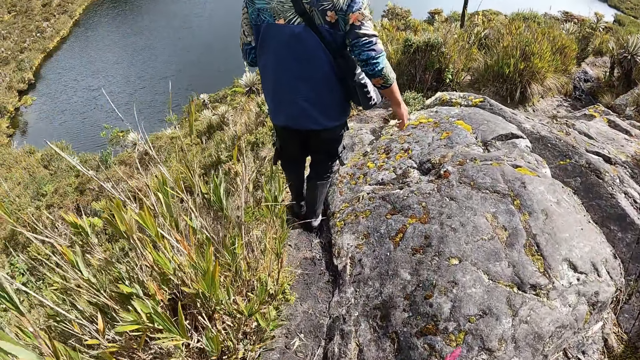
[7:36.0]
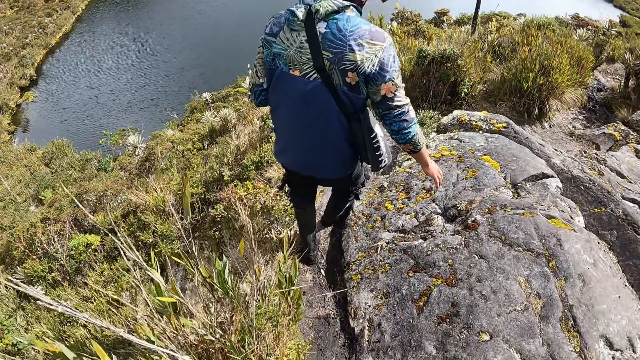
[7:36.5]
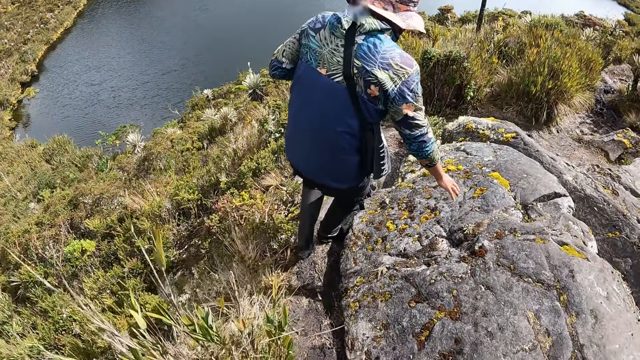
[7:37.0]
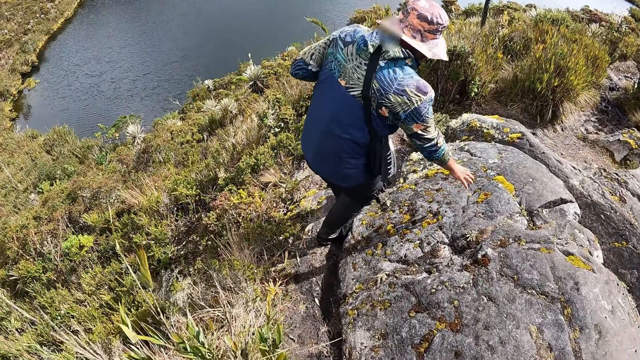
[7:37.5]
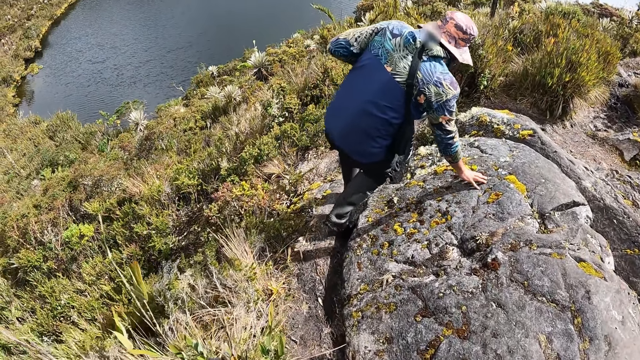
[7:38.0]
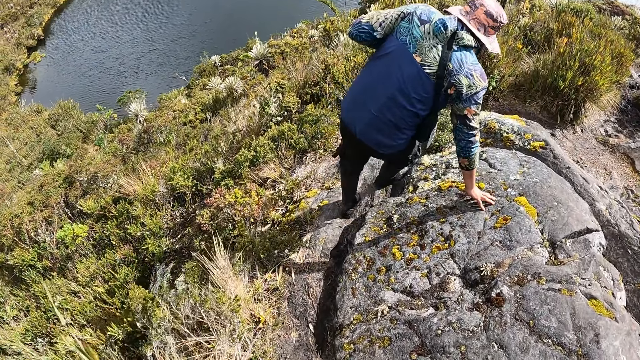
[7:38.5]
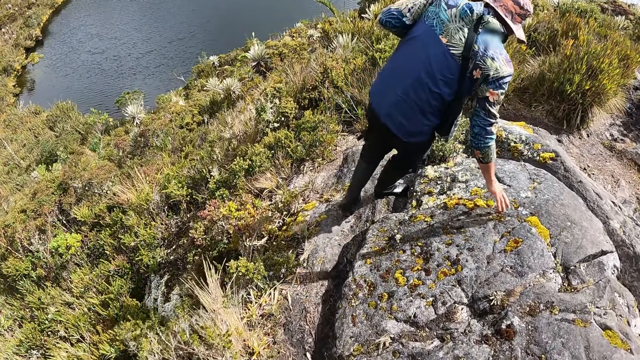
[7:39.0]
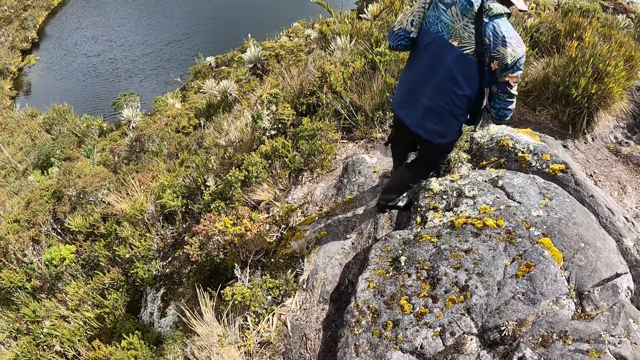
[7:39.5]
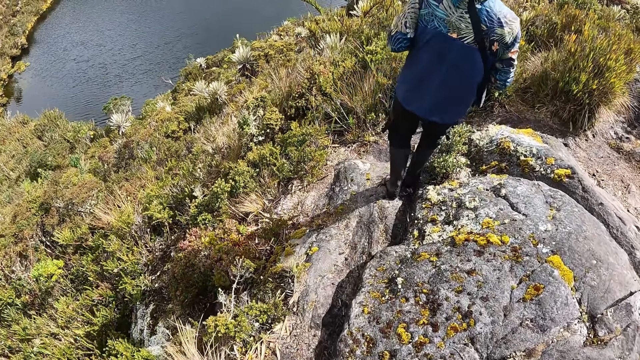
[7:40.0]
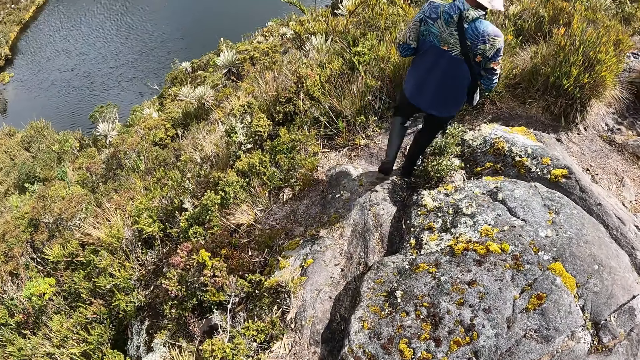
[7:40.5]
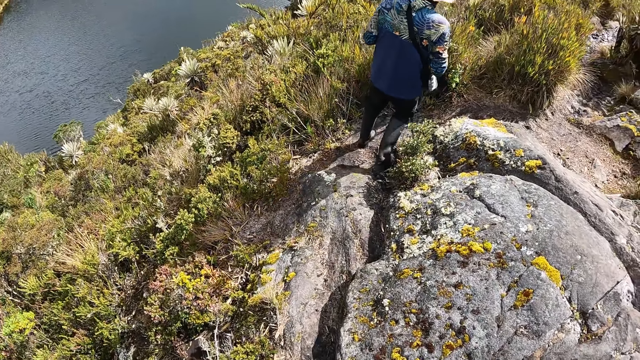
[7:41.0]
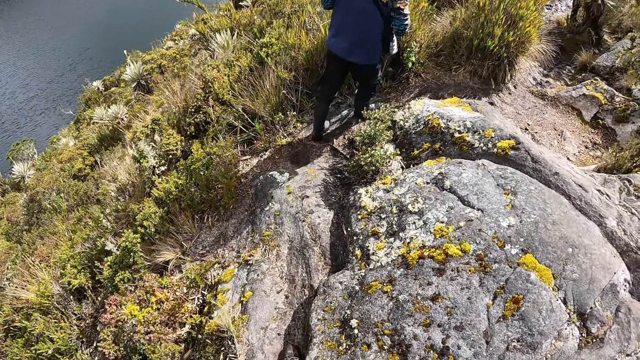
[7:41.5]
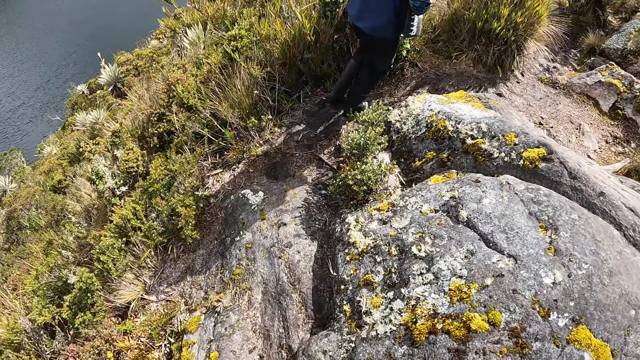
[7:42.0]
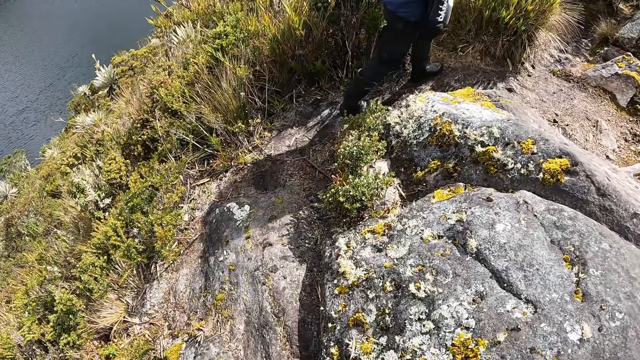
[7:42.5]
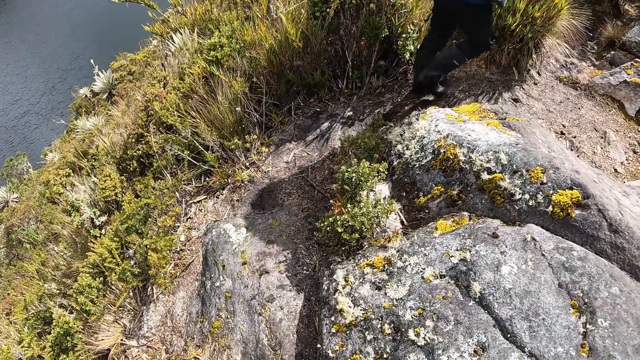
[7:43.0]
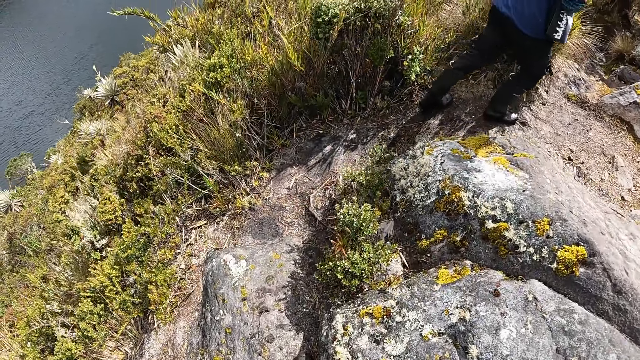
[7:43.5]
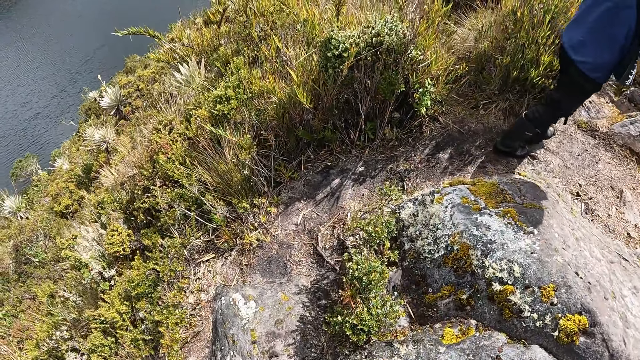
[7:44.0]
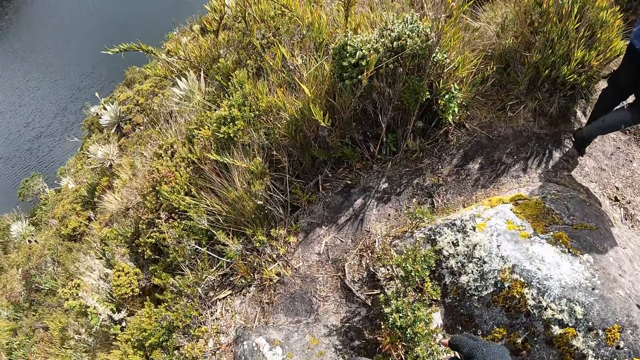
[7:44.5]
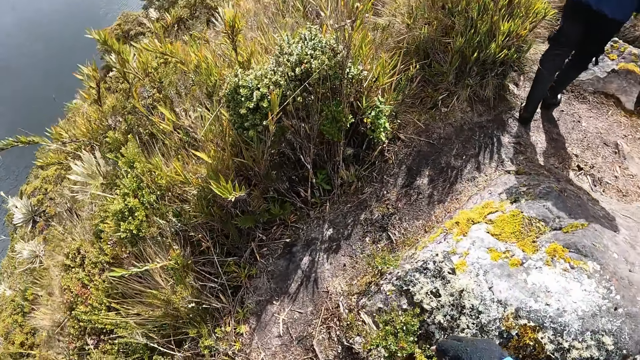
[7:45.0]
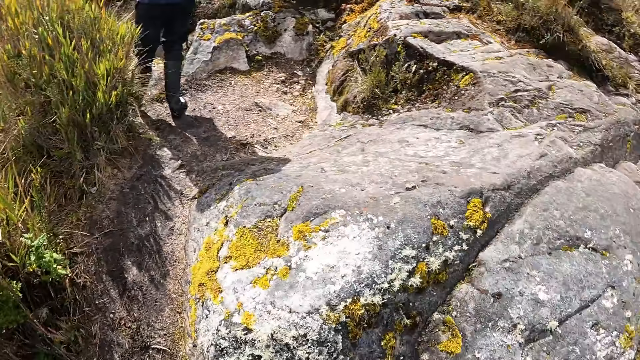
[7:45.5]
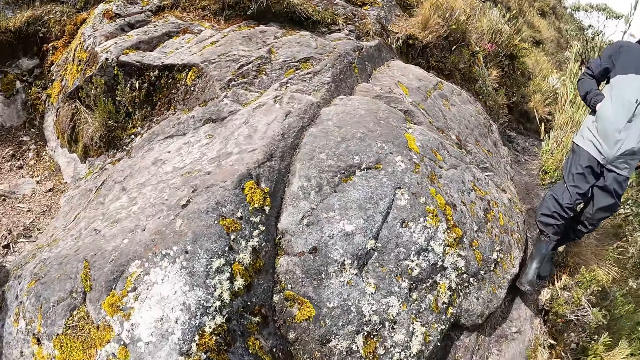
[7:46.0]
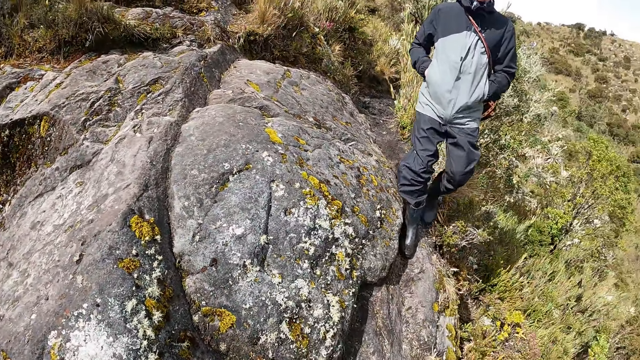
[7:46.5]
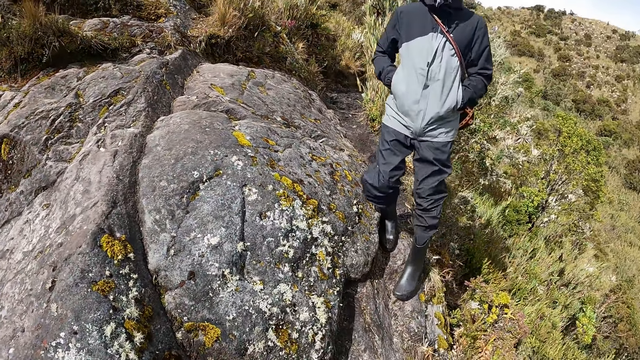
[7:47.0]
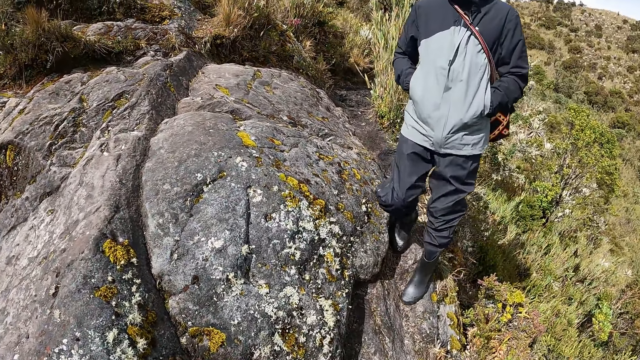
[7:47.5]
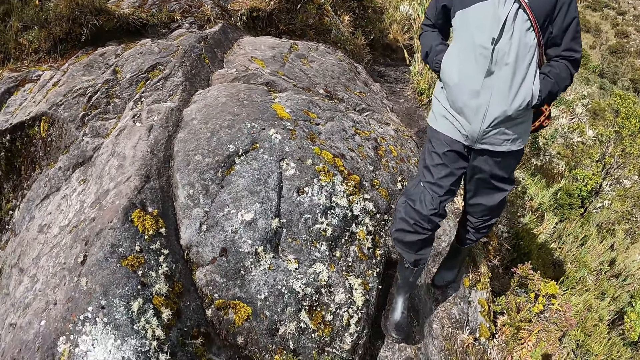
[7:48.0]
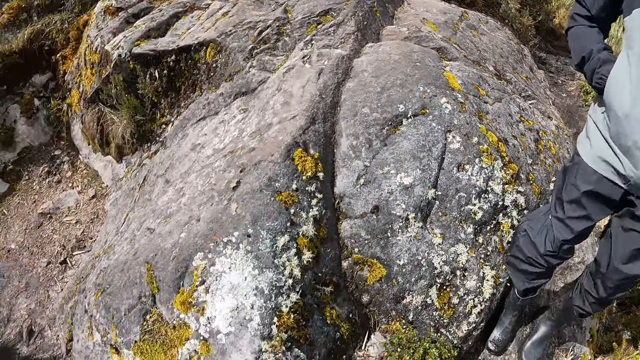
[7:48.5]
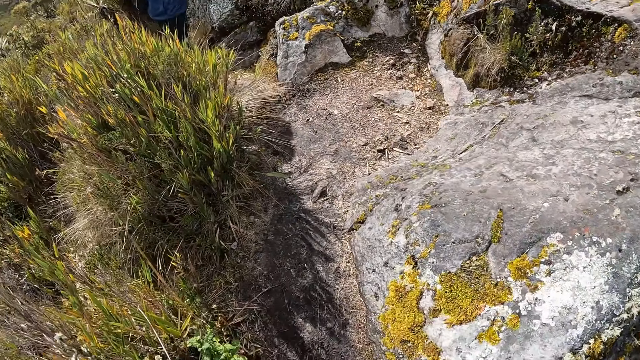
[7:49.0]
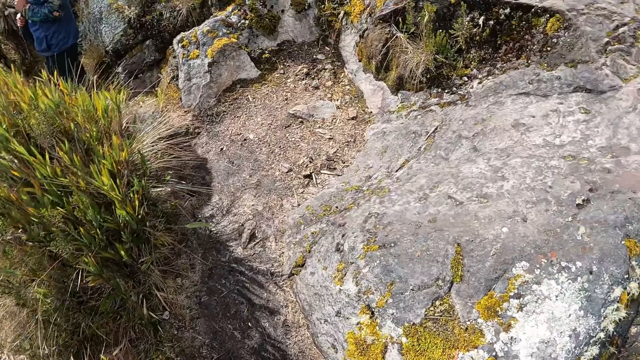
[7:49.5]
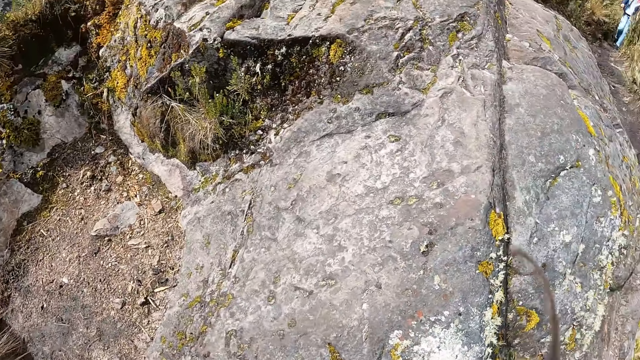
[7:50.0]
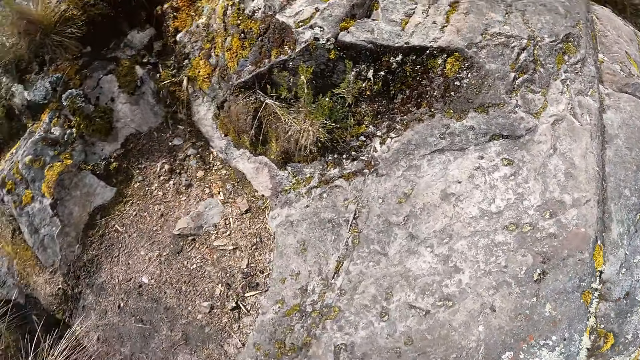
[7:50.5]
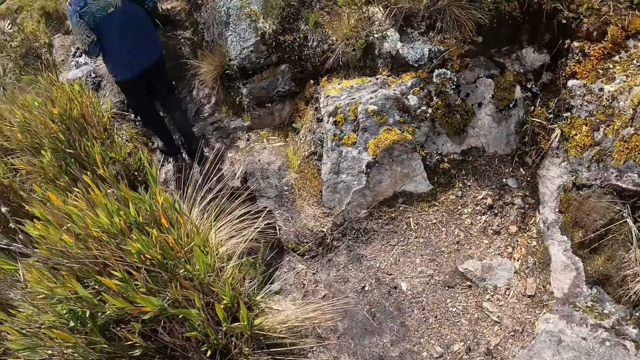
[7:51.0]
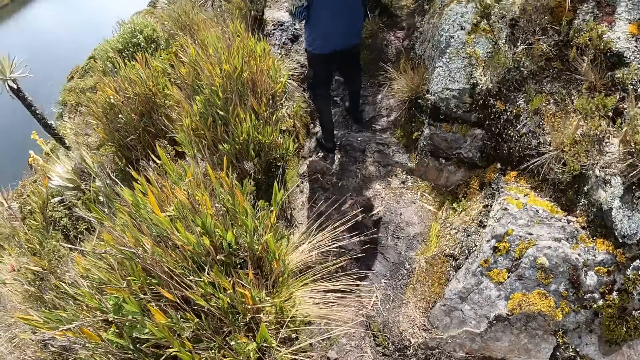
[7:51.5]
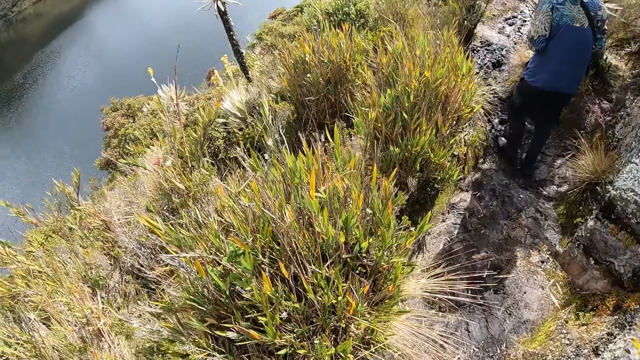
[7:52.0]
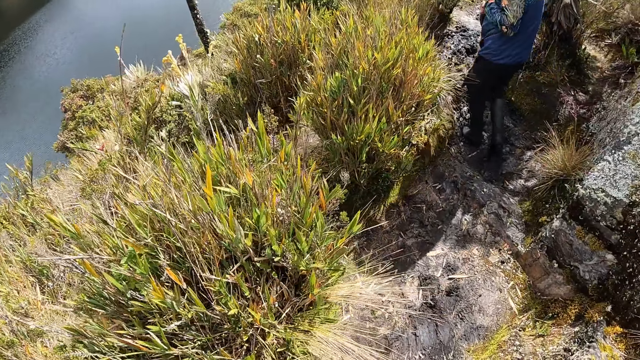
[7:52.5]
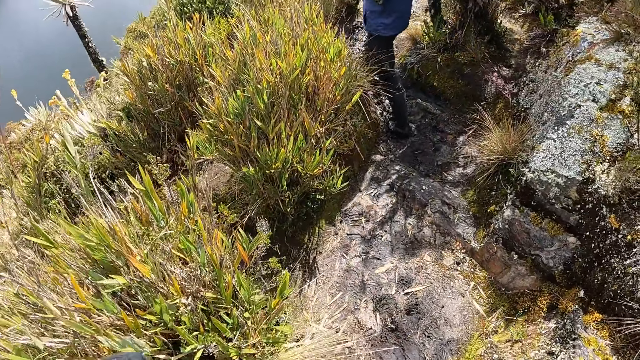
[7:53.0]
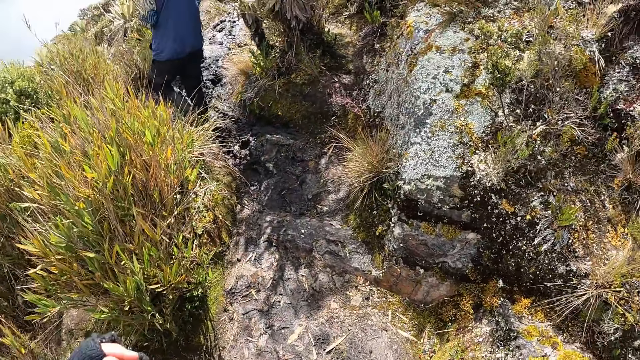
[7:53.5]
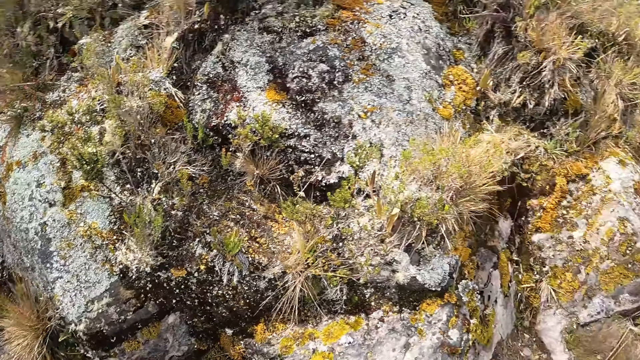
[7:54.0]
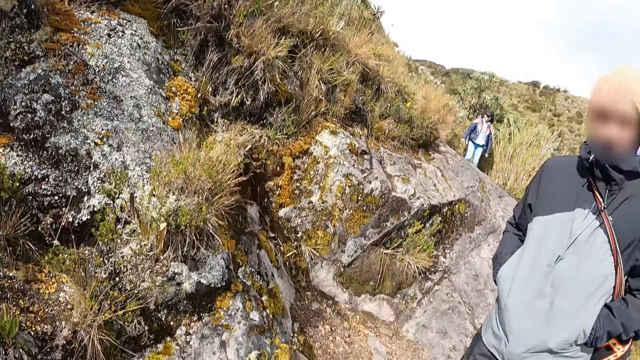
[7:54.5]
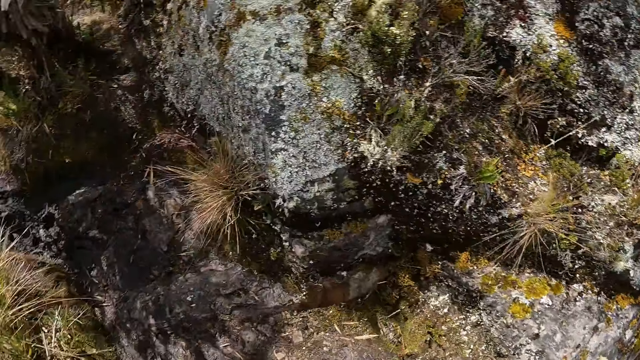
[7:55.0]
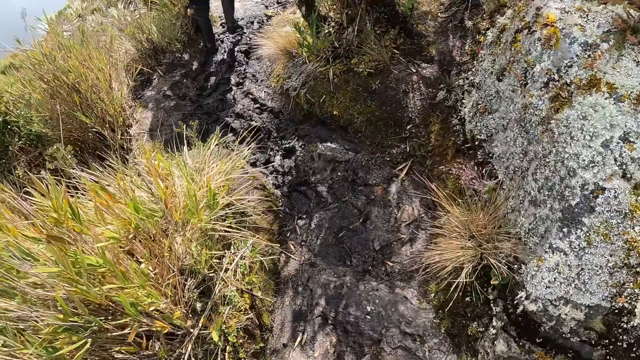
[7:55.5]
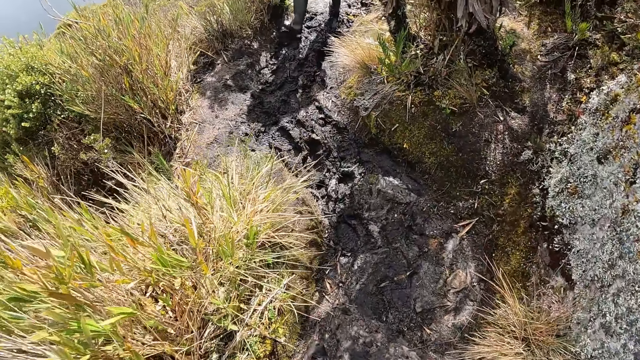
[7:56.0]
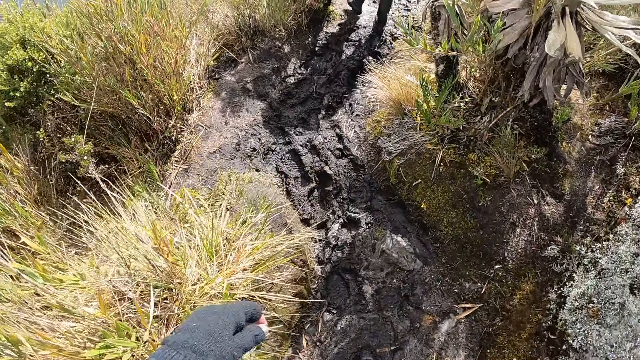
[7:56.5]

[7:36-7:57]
A man rests his right hand on a rock. Another man walks along a path and places both hands in his pockets. The camera wearer looks back. The other man walks down the rock. The camera wearer walks down the muddy pathway.
